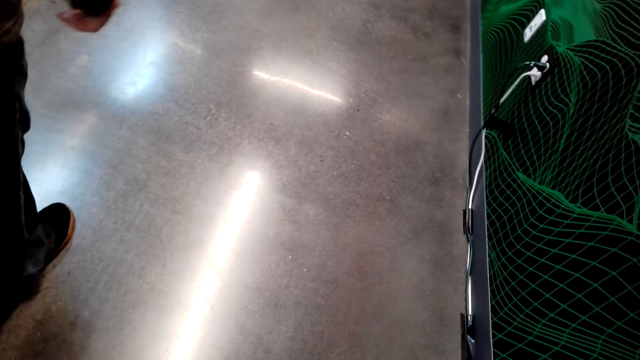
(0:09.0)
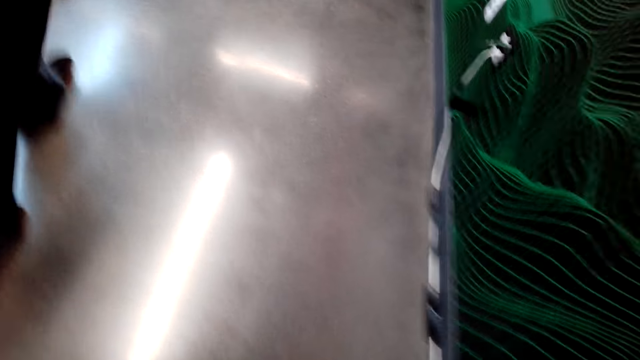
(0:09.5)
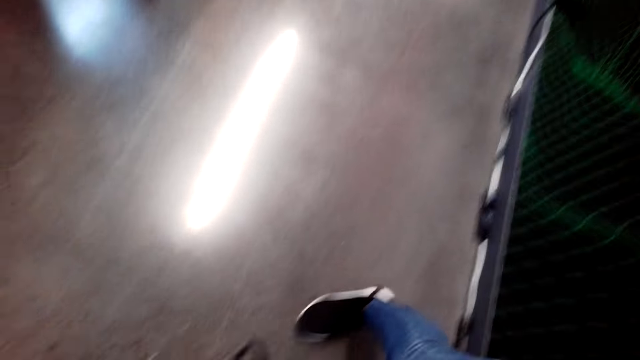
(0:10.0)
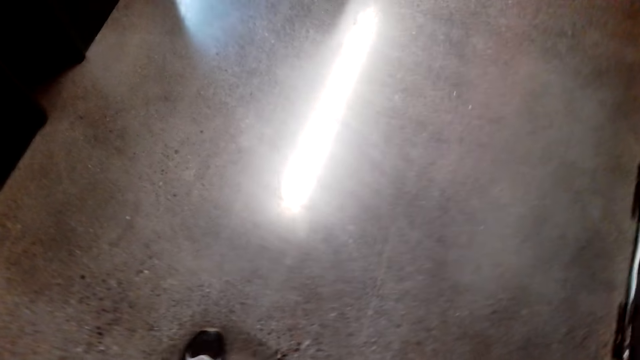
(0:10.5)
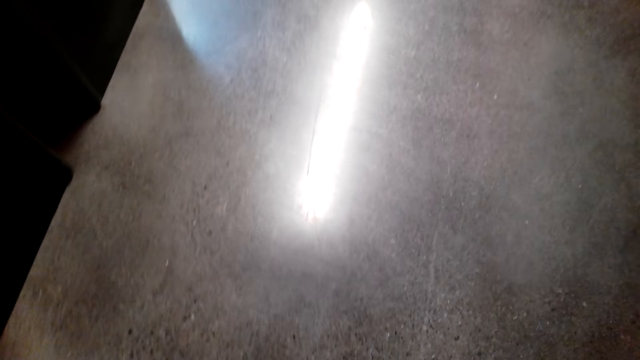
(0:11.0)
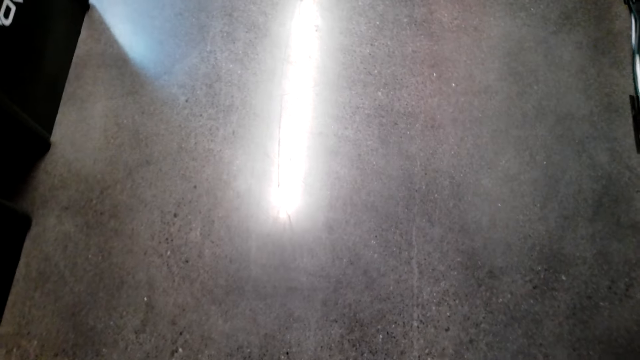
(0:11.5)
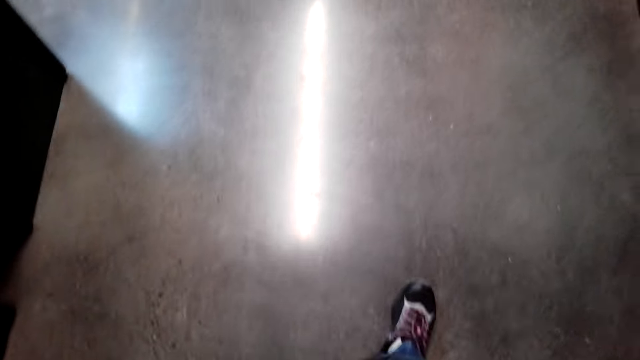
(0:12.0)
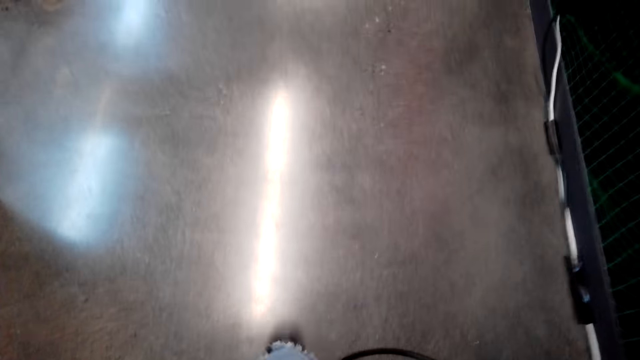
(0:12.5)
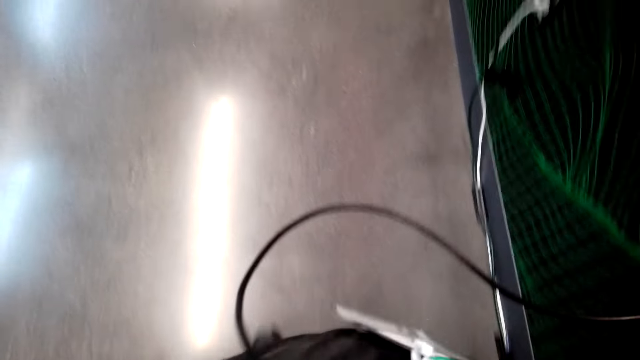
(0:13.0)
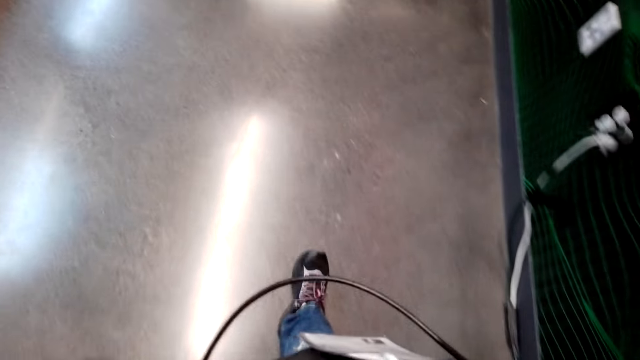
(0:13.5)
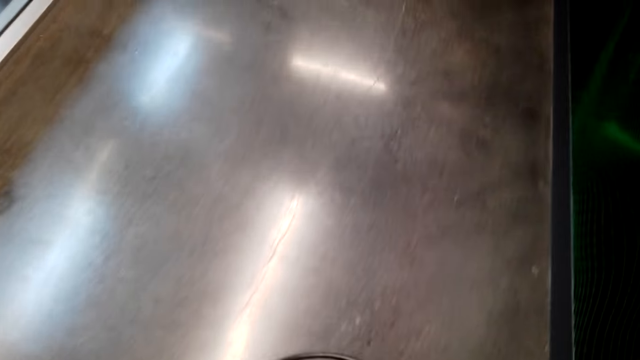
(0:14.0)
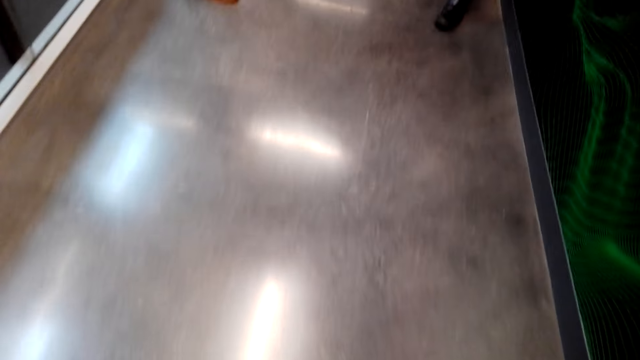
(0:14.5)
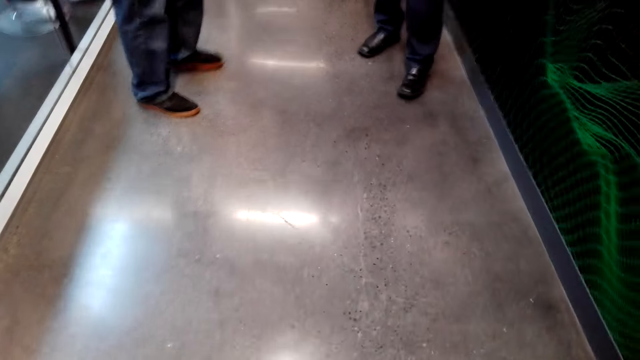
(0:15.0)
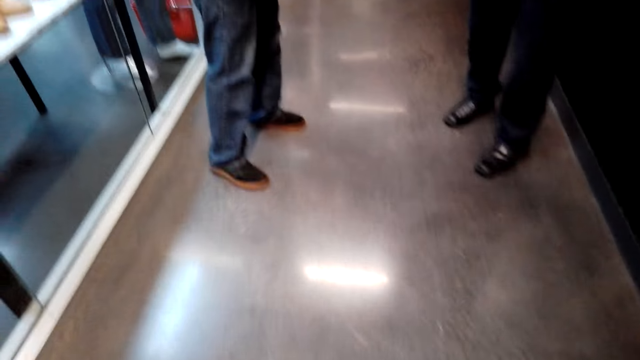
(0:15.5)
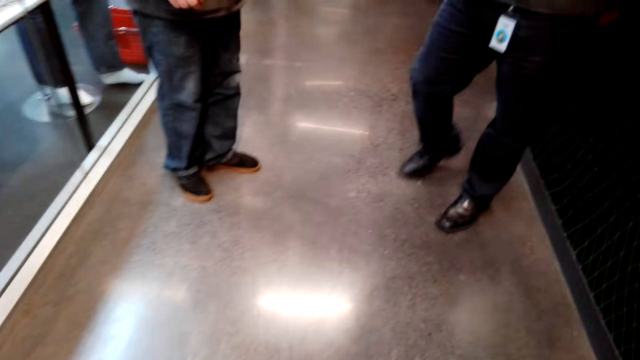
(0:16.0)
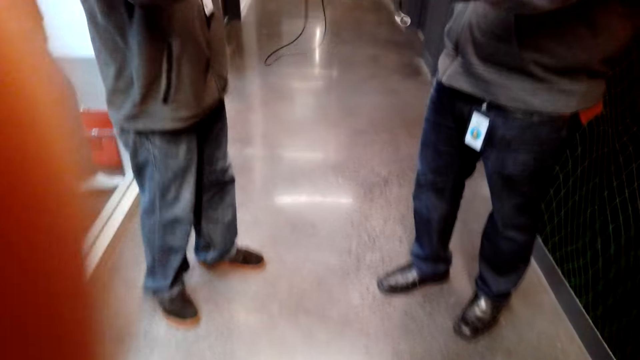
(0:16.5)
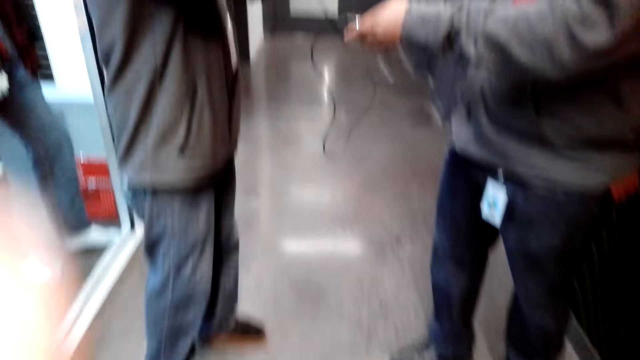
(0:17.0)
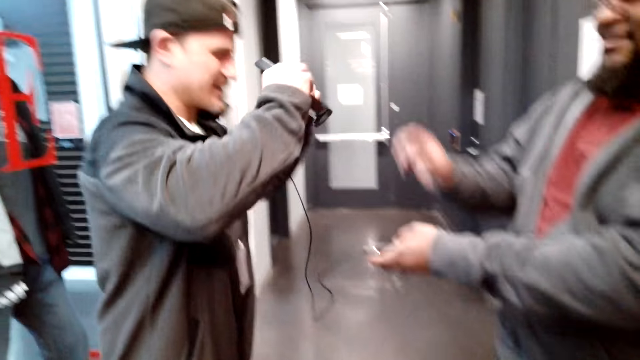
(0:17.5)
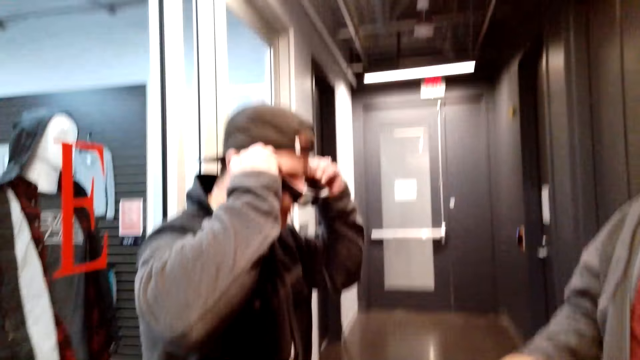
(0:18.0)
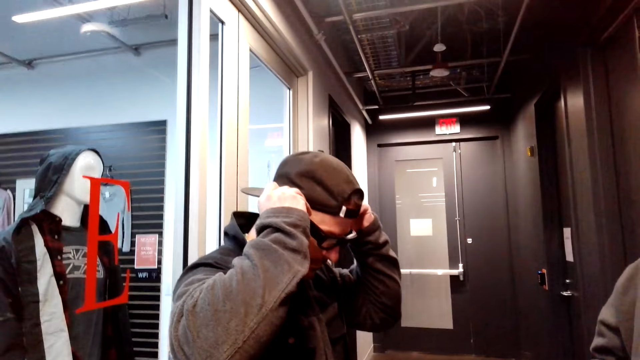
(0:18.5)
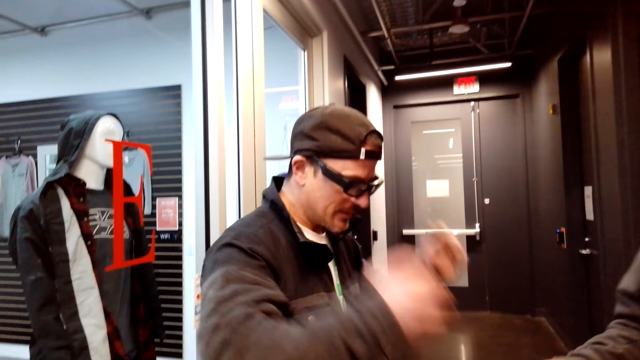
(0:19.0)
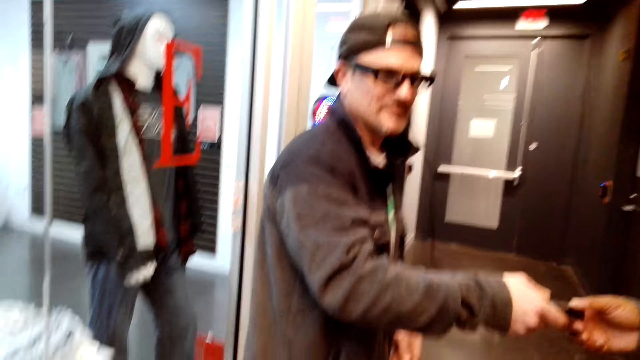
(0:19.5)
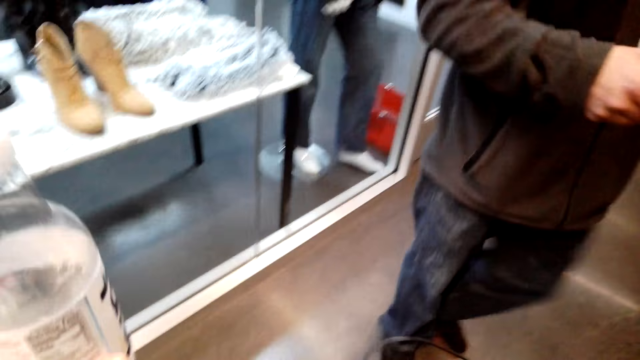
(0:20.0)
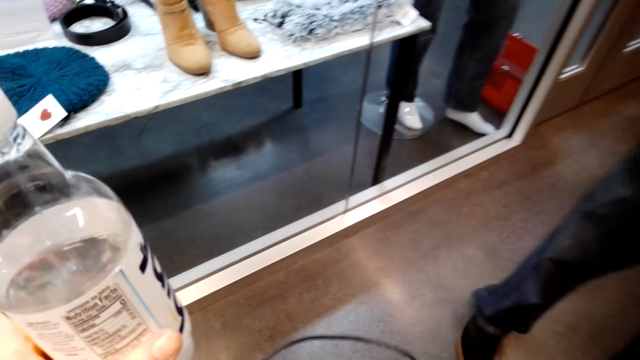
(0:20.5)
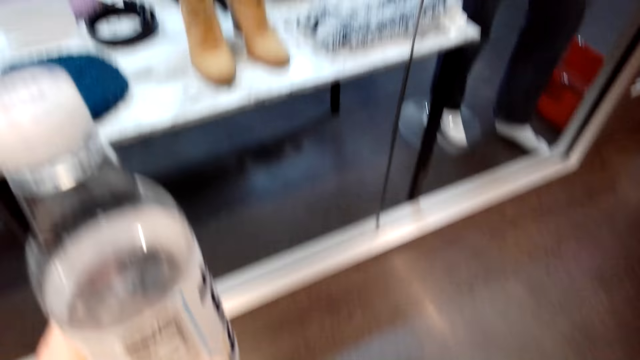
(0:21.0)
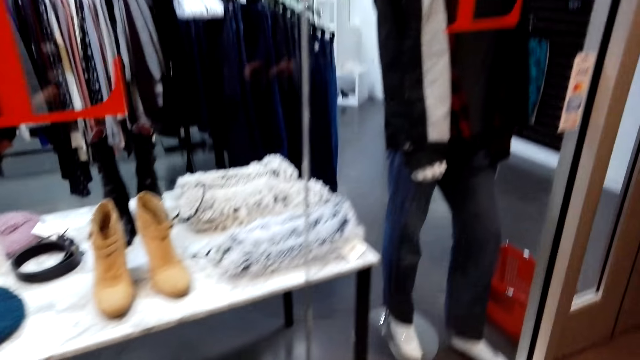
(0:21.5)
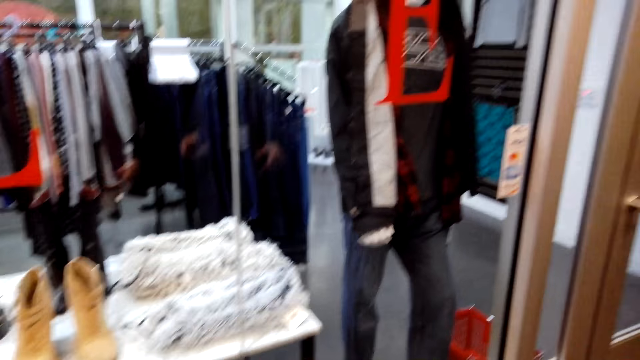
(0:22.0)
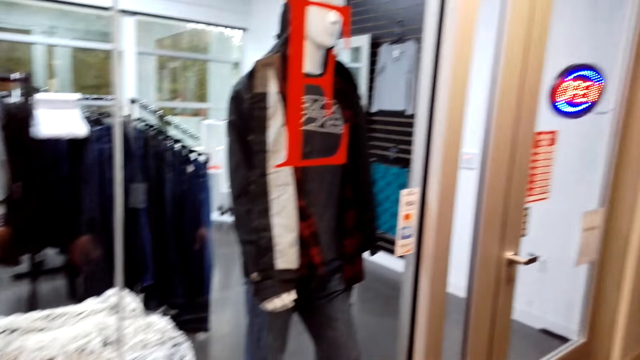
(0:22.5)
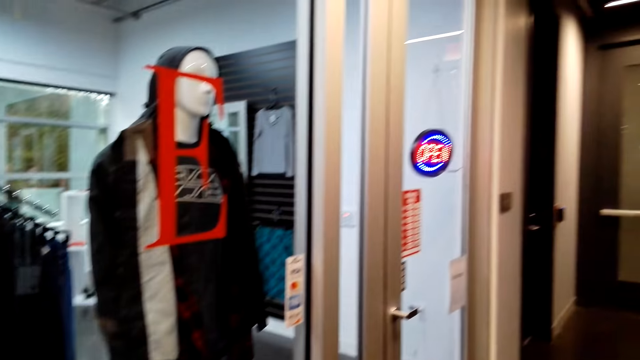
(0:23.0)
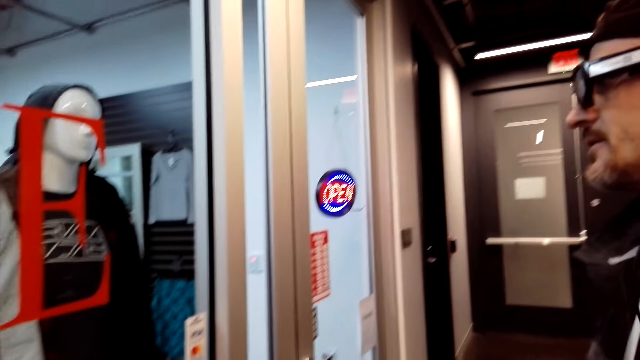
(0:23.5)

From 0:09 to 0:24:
A man walks past the camera wearer. The camera wearer walks. The man talks to another man. The first man puts on the sun glasses. The first man takes something from the other man. The camera wearer holds a bottle. They move.

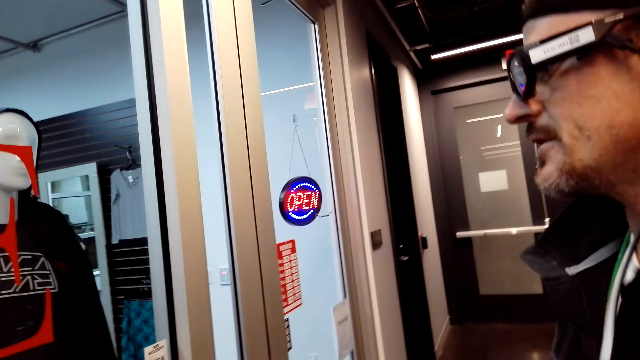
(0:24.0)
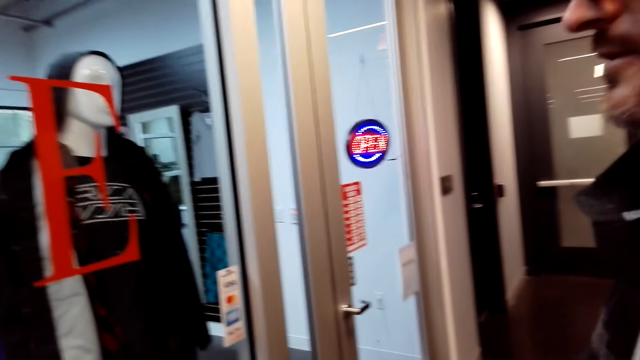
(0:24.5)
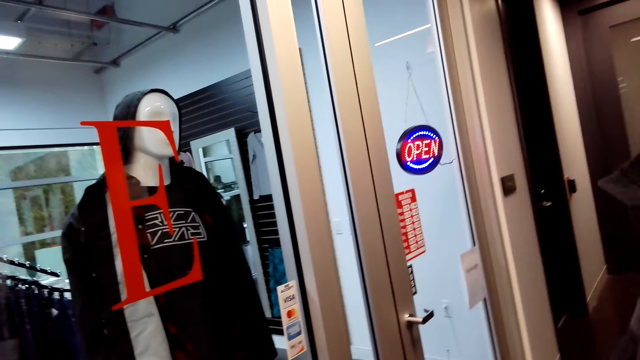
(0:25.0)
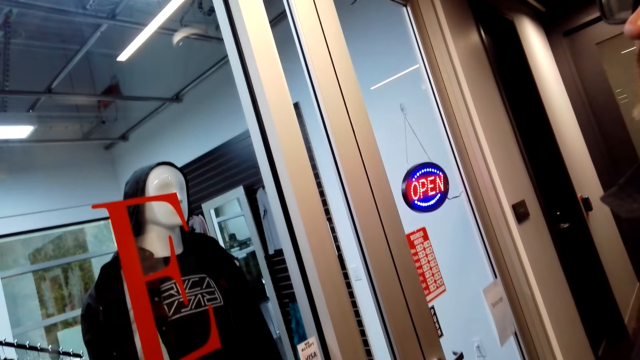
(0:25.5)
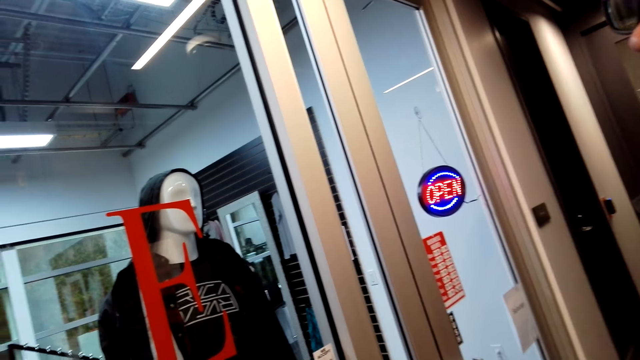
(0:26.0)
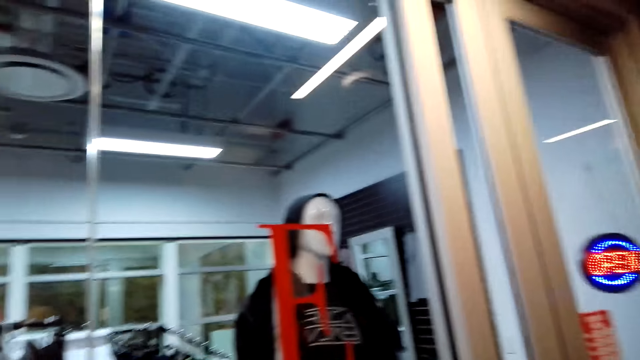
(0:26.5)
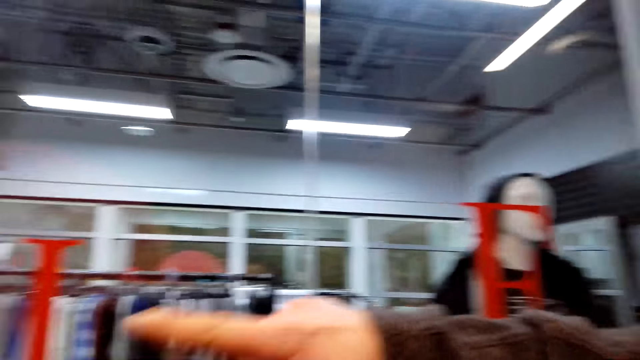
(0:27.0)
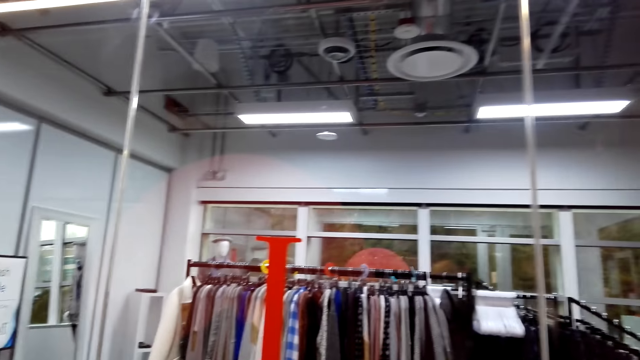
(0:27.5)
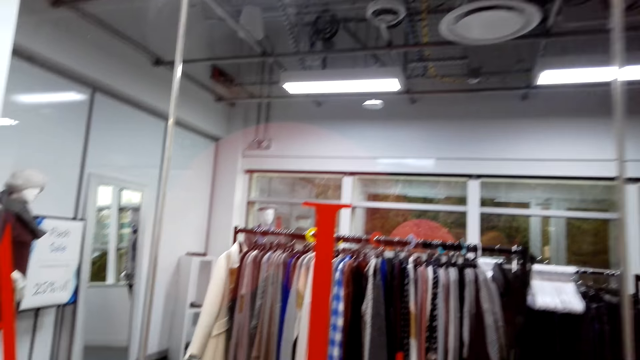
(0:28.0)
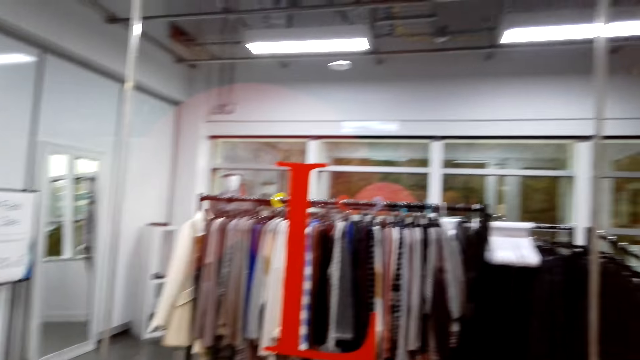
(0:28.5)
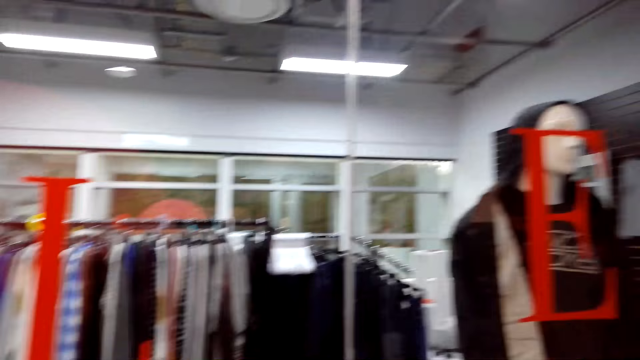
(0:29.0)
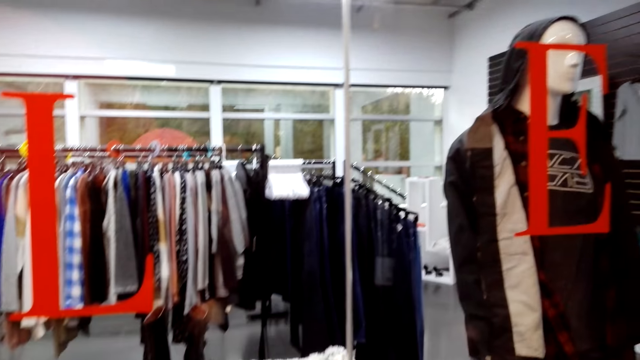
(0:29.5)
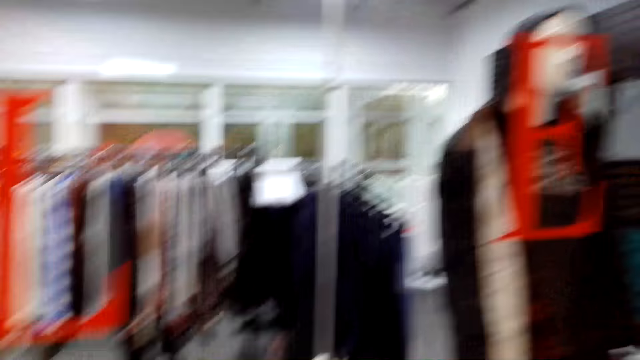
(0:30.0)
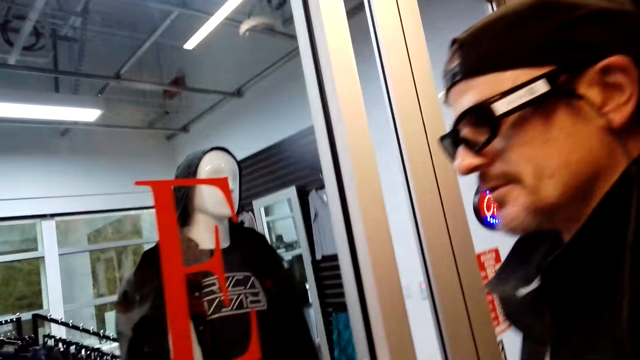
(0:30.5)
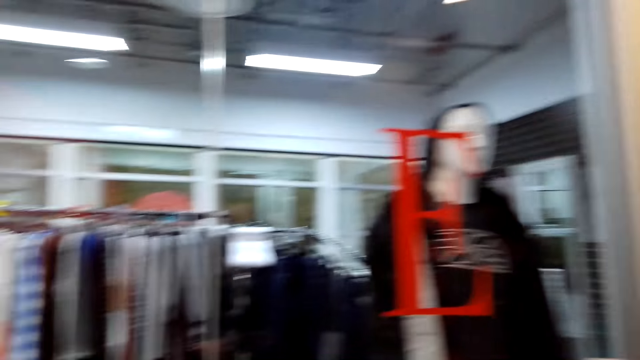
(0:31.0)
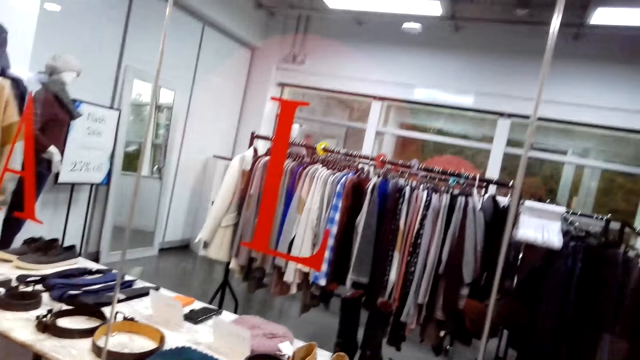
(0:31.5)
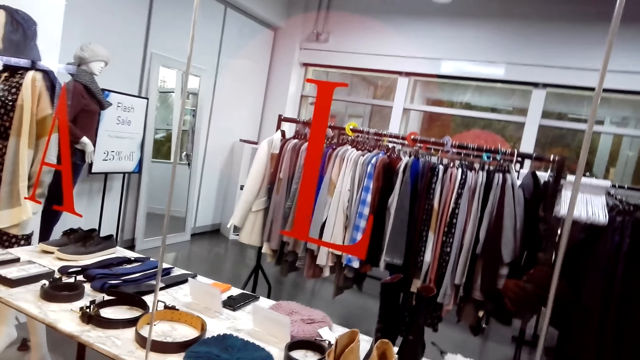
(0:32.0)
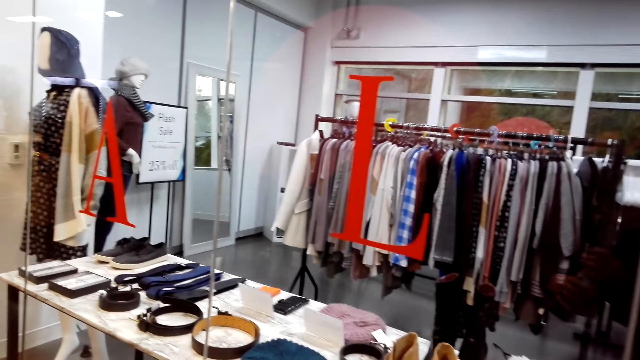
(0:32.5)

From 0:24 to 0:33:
The camera wearer converses with a man. The man converses with the camera wearer. The camera wearer converses with the man. The man converses with the camera wearer. The camera wearer converses with the man.
